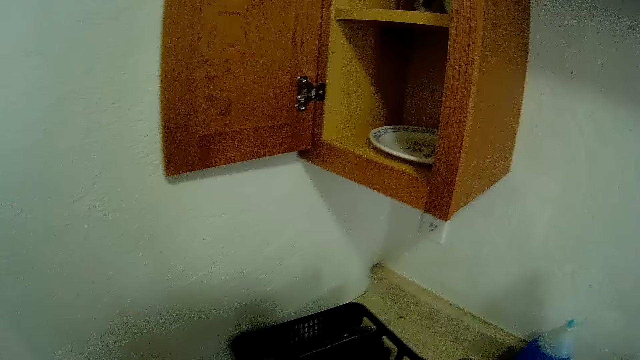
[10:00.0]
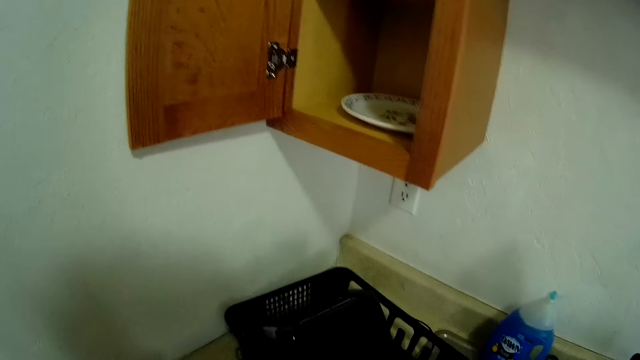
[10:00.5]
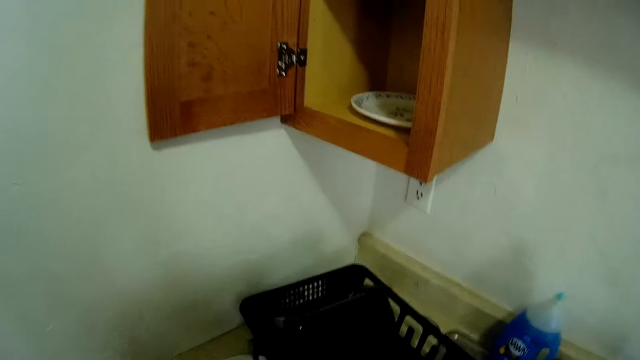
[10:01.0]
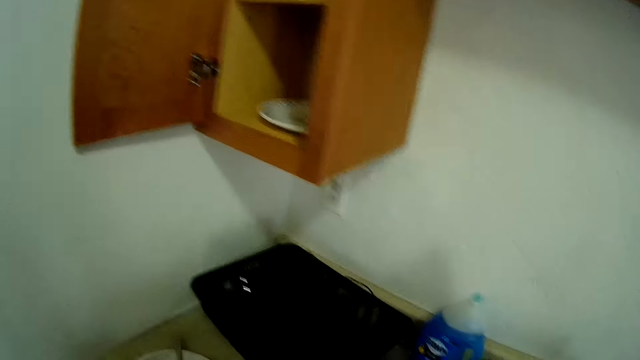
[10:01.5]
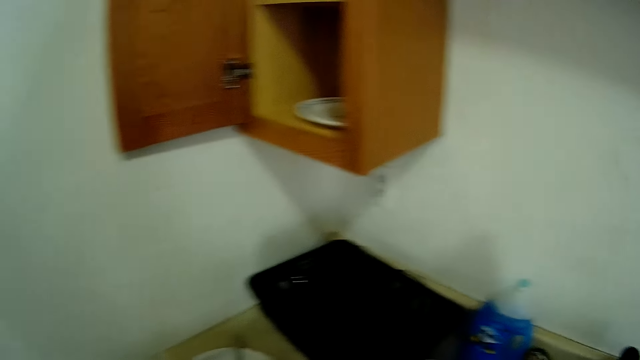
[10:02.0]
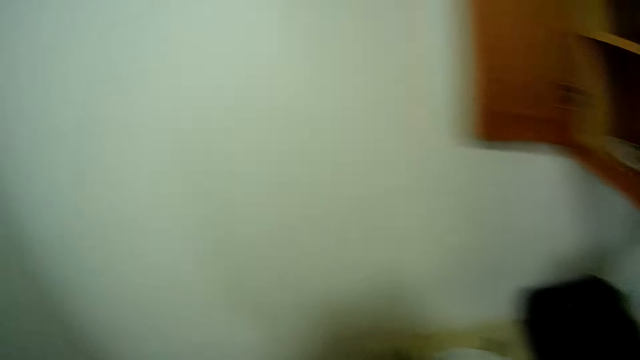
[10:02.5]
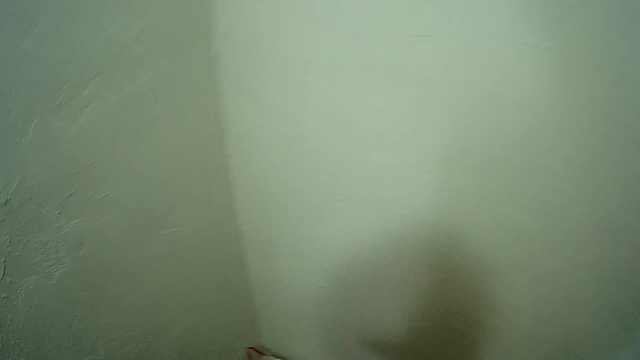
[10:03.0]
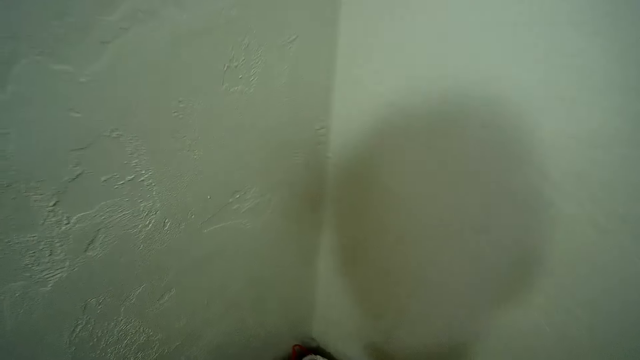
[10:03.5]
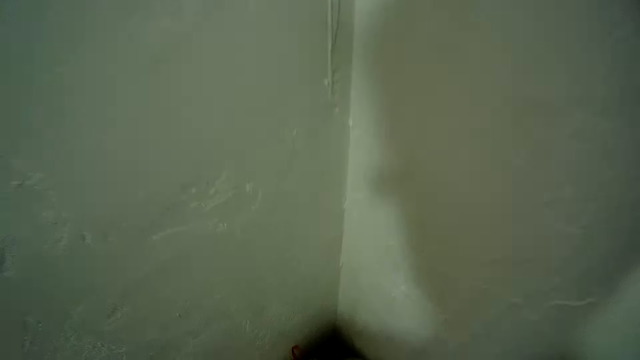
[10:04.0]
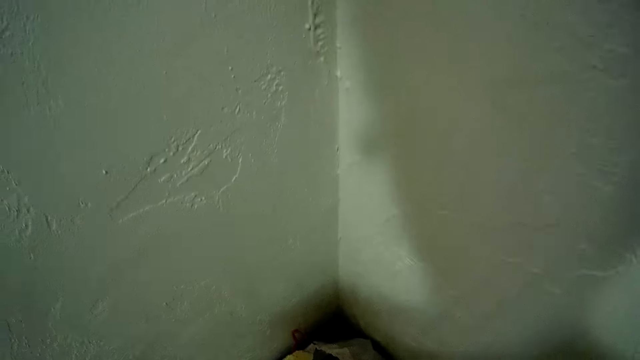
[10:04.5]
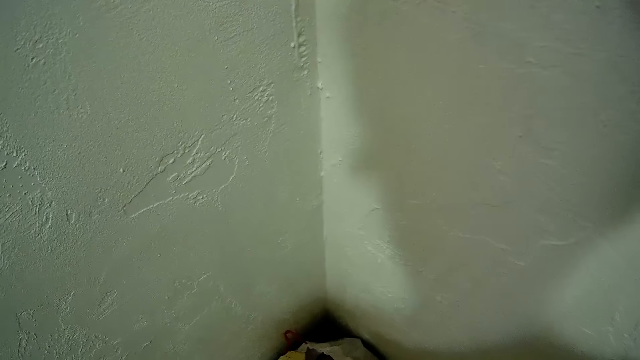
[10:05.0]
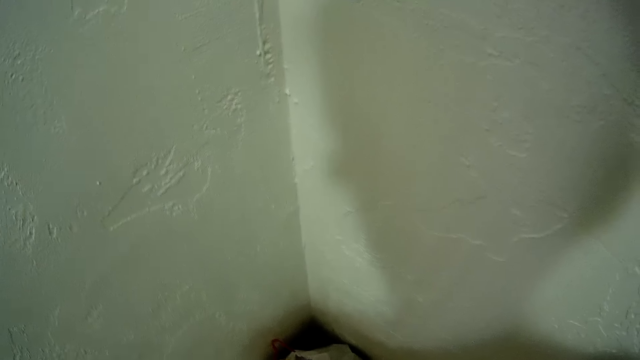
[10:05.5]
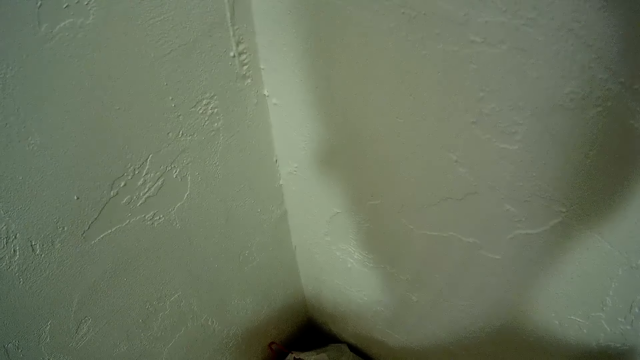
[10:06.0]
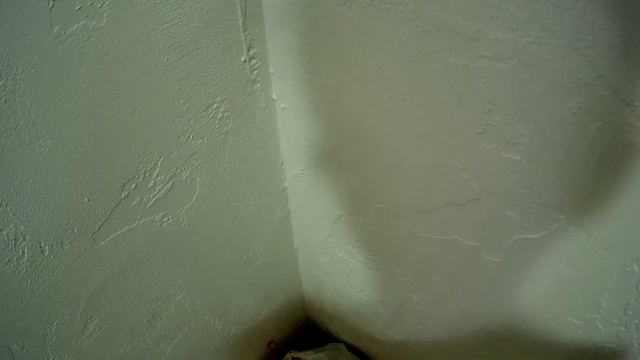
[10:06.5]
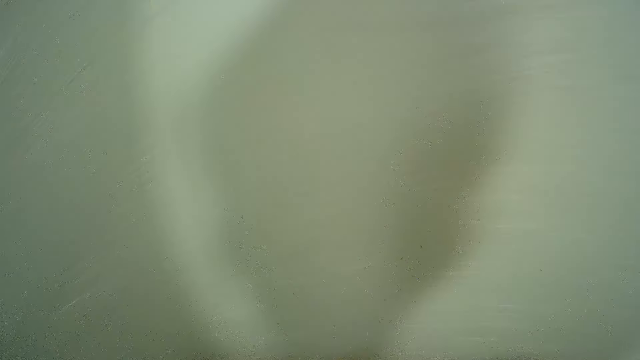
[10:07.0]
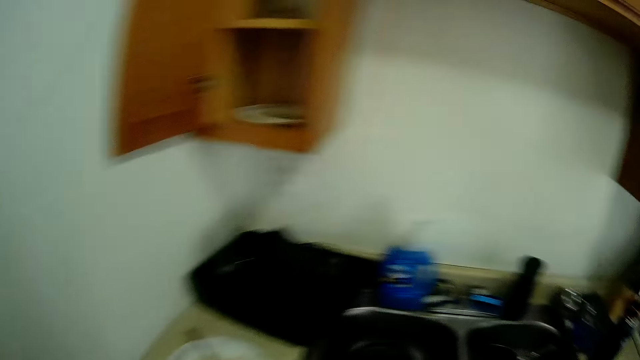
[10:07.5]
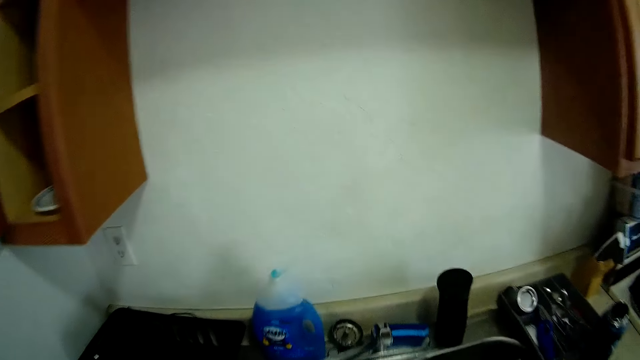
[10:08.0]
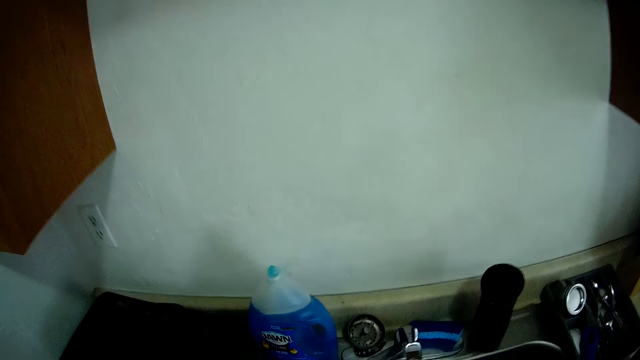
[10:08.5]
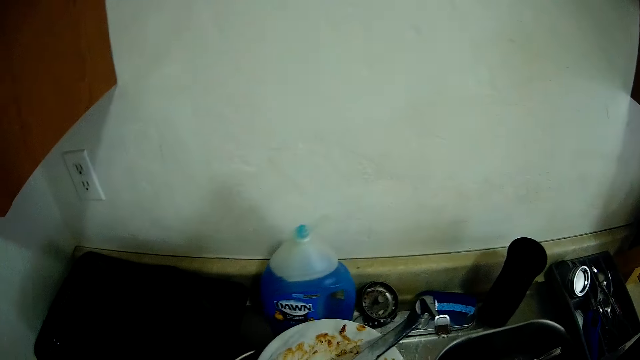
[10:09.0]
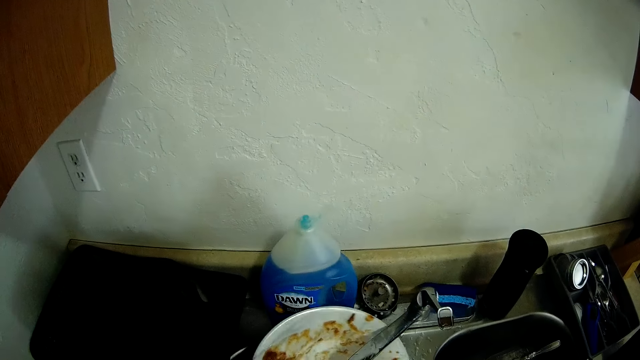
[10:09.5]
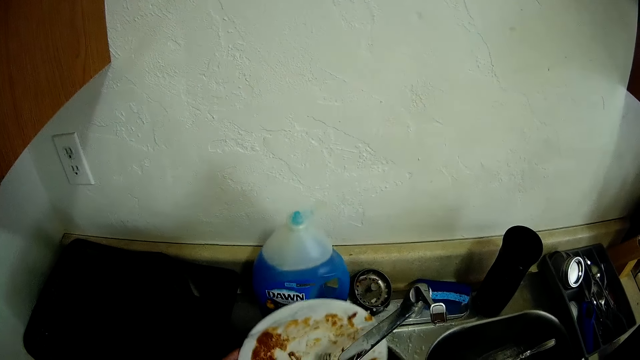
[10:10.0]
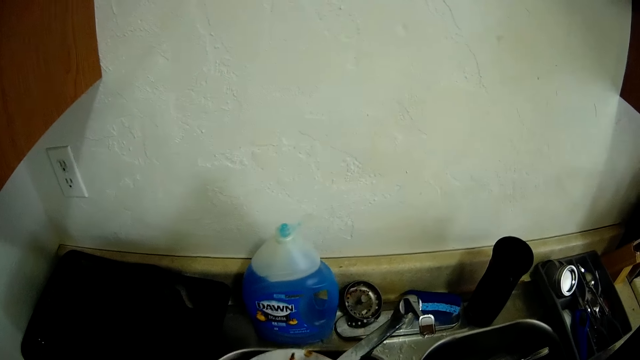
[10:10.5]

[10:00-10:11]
The camera wearer pushes the utensil rack. He adjusts a plate-rack on the counter with his right hand. He moves. He holds a plate under the tap with his right hand. He runs water on the plate.

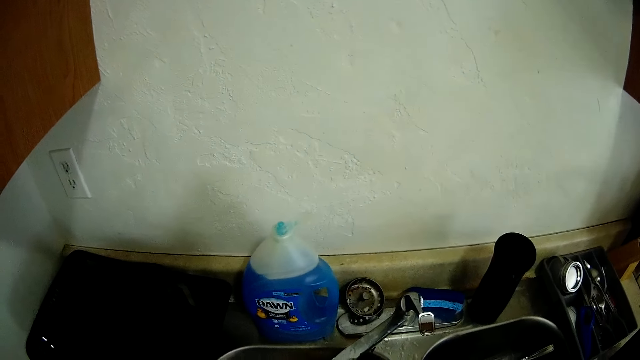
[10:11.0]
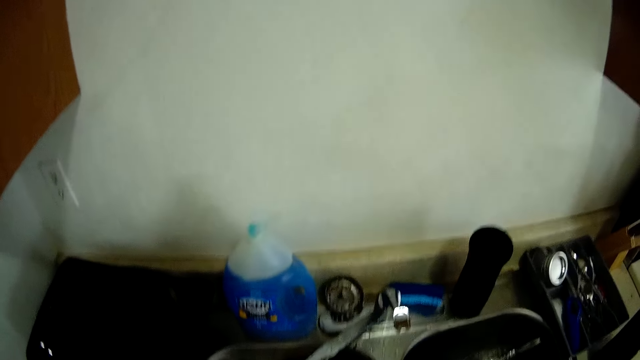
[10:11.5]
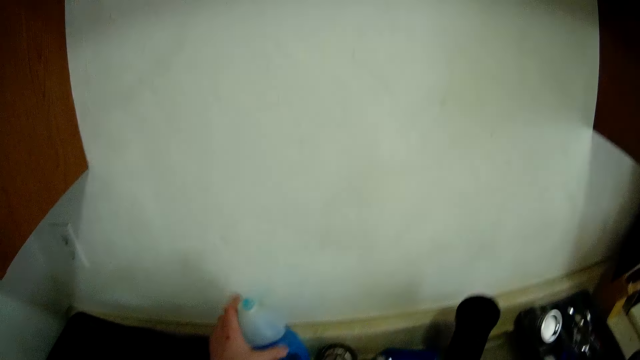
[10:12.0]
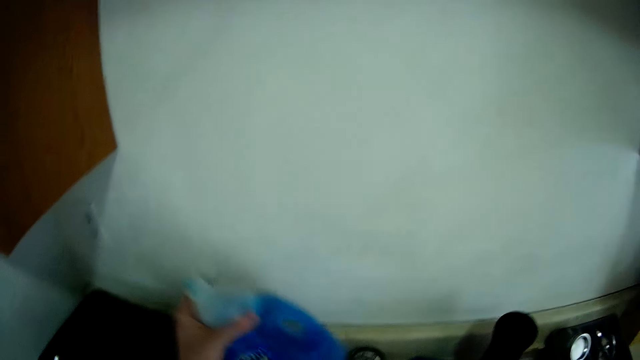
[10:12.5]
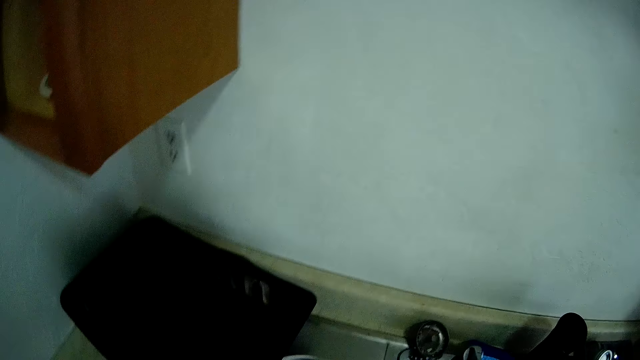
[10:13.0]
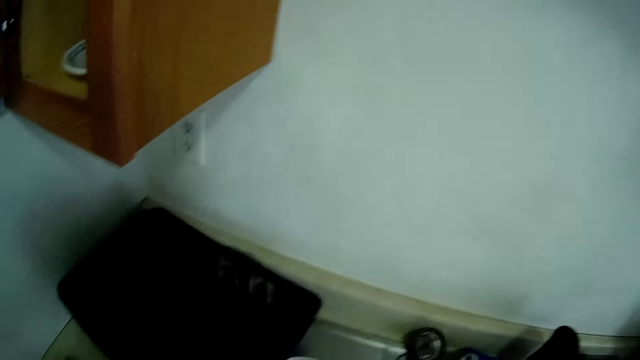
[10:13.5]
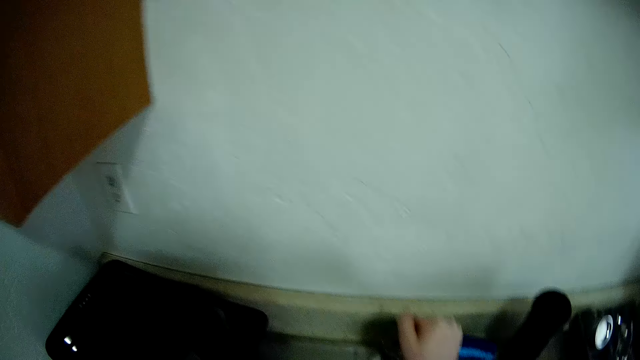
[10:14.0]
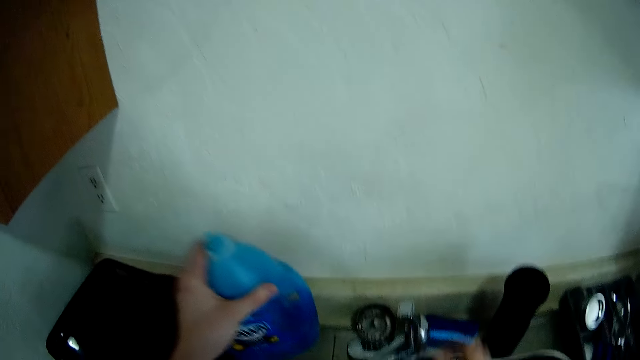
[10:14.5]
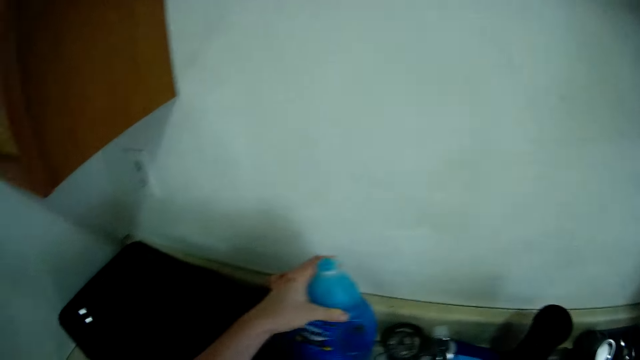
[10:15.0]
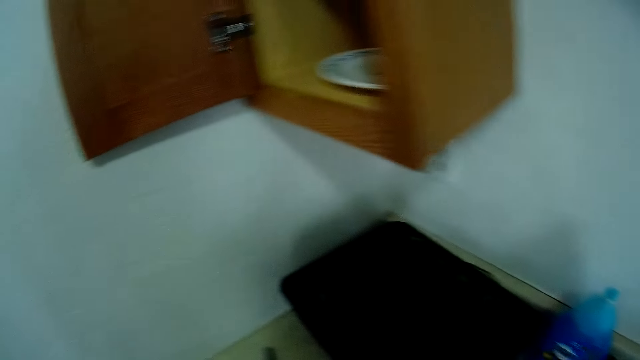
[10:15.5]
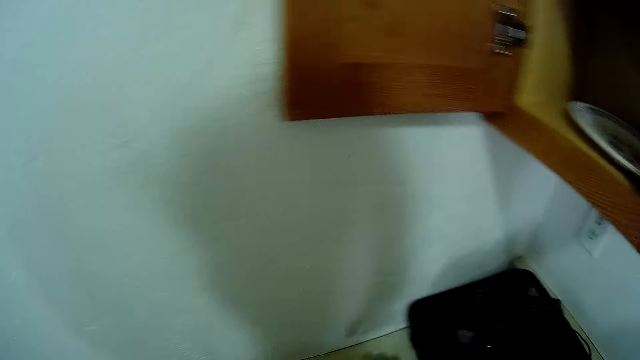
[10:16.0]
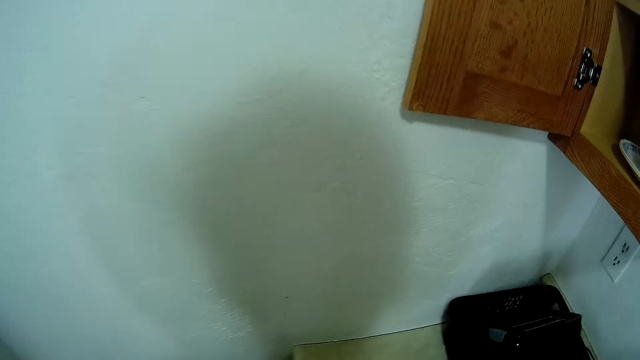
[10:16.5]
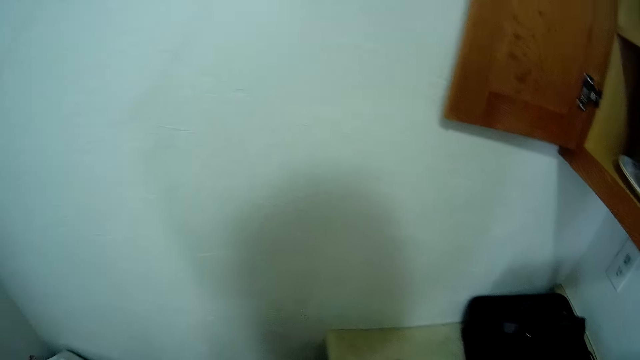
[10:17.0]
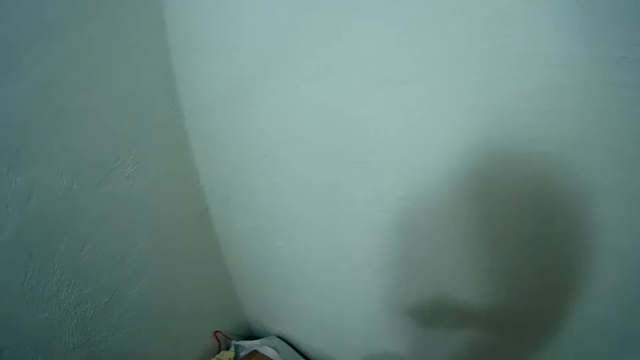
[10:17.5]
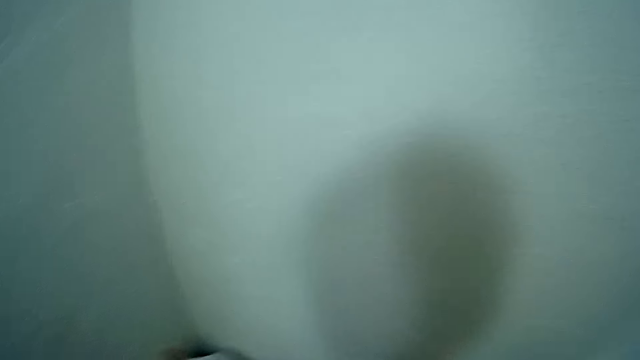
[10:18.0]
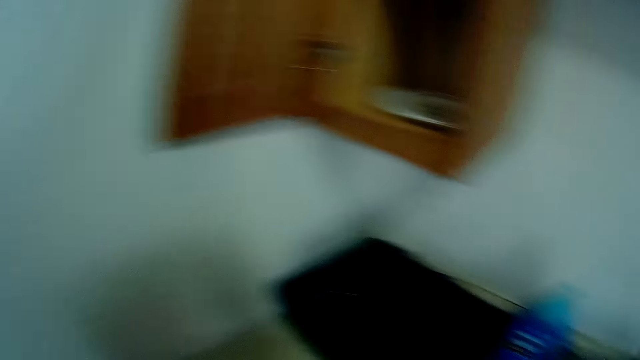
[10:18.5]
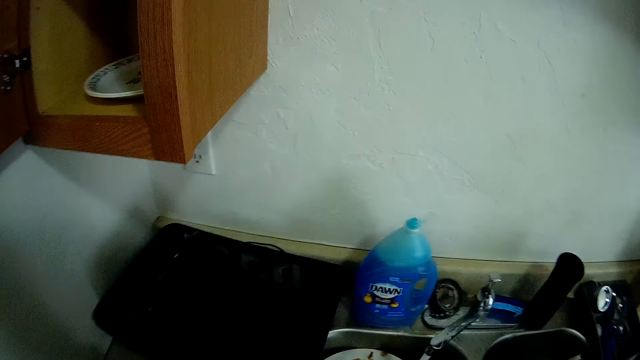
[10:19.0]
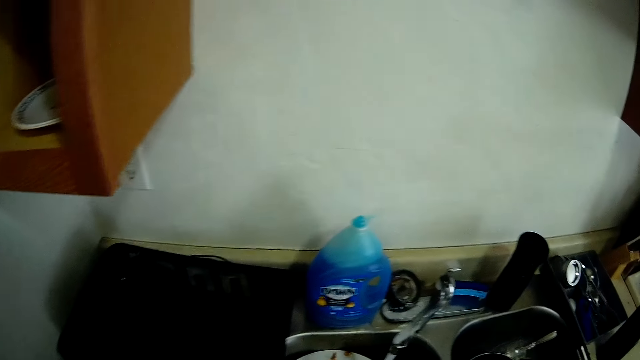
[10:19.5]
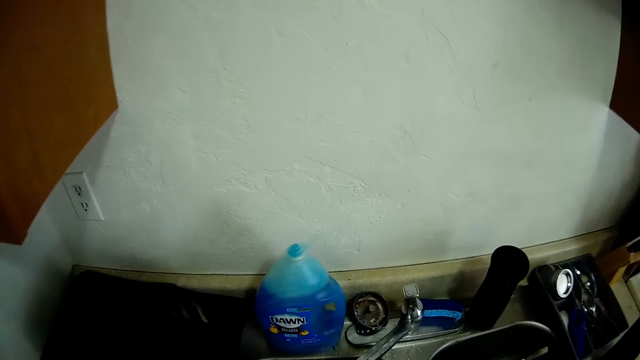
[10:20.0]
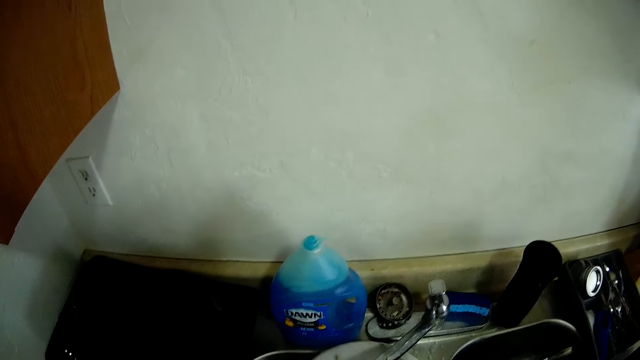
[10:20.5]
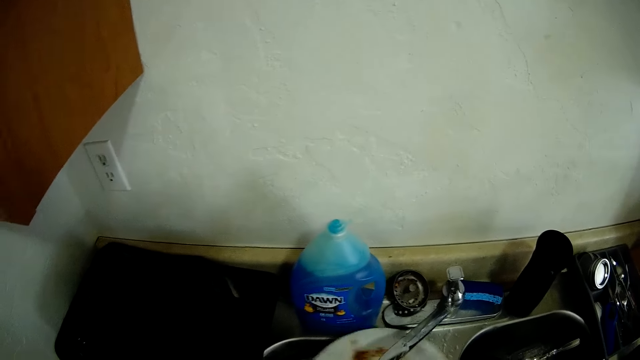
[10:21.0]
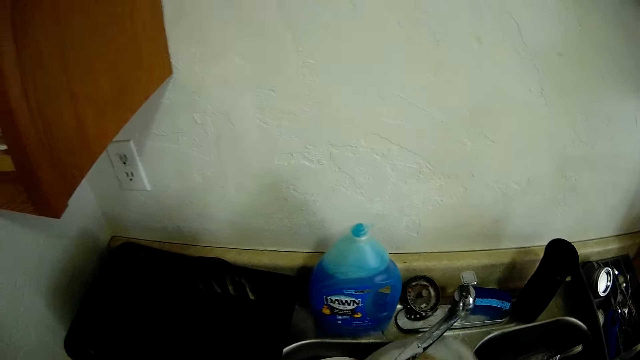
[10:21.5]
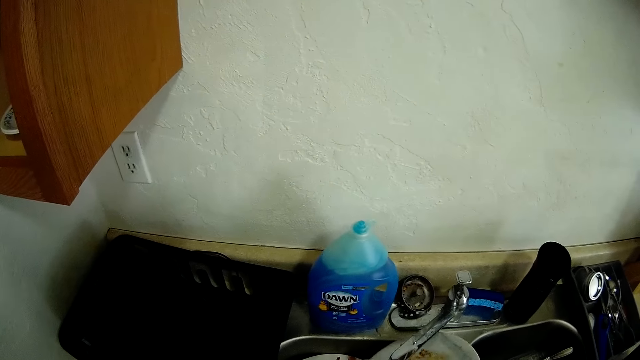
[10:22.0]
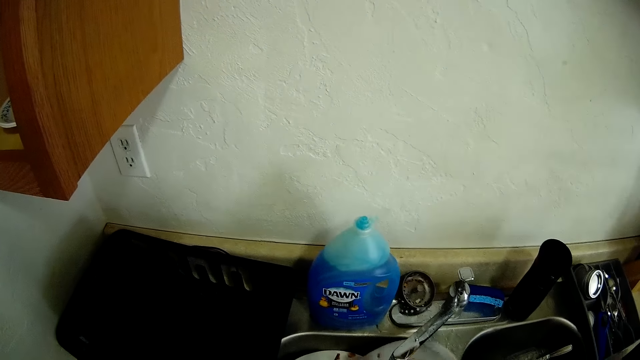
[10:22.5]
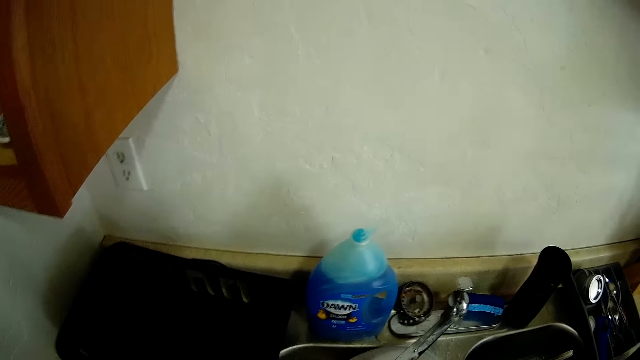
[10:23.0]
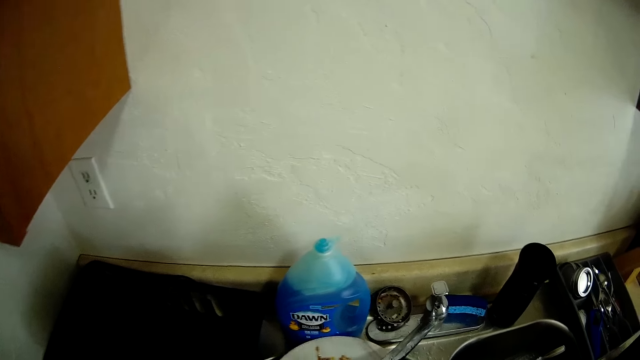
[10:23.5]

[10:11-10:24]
The camera wearer carries a liquid soap bottle on the counter with his left hand. He picks up a utensil dish wash. He touches a sink strainer of the tap with his right hand. He drops the liquid soap bottle back on the counter with his left hand. He throws something into the trash bin. He holds a plate under the tap with his right hand. He runs water on the plate.
